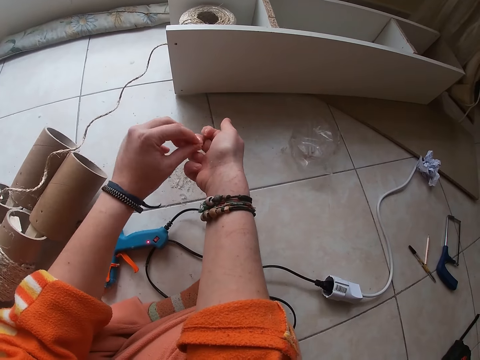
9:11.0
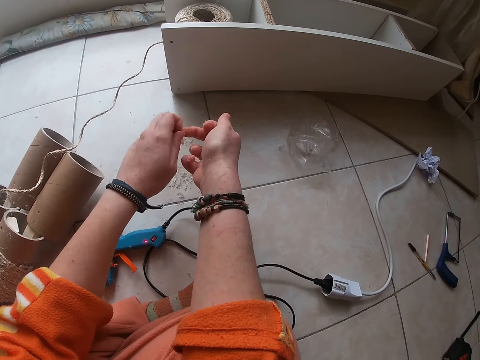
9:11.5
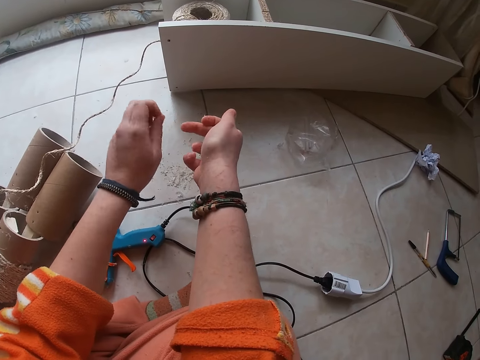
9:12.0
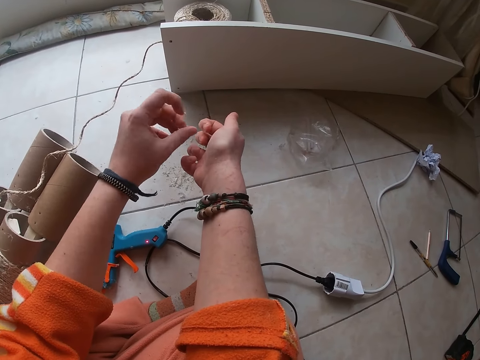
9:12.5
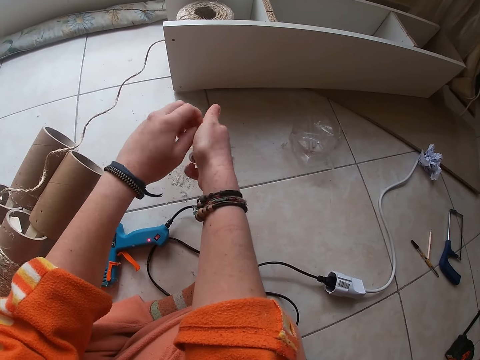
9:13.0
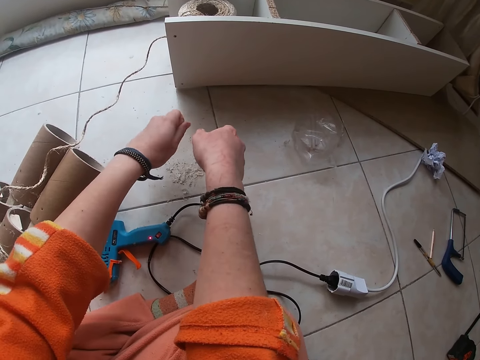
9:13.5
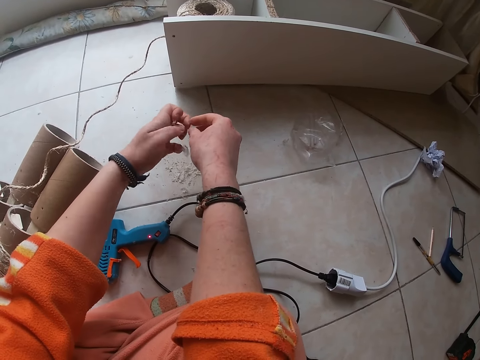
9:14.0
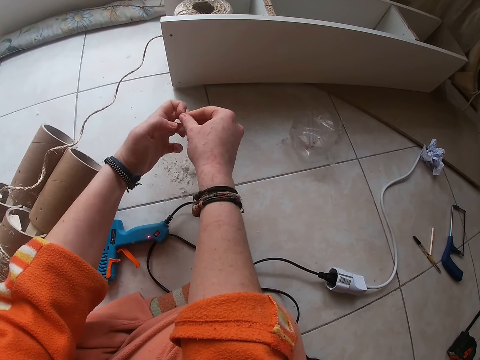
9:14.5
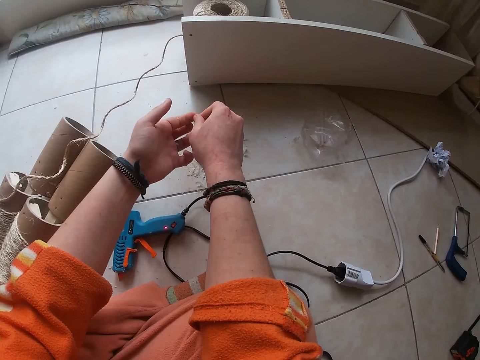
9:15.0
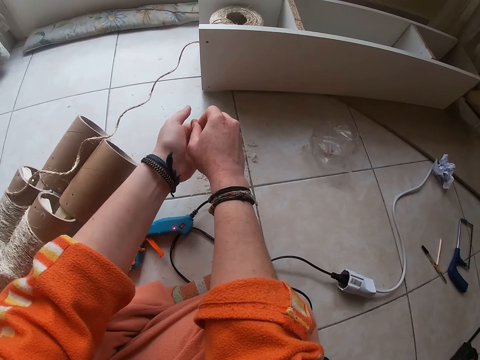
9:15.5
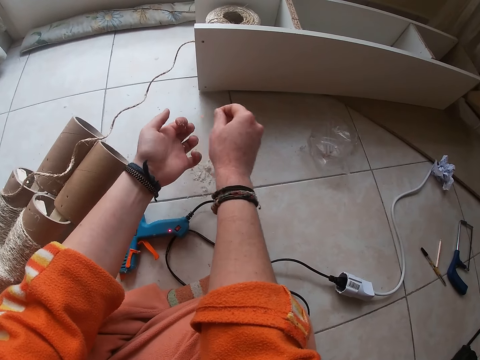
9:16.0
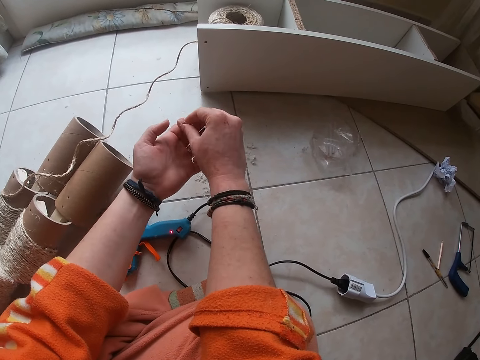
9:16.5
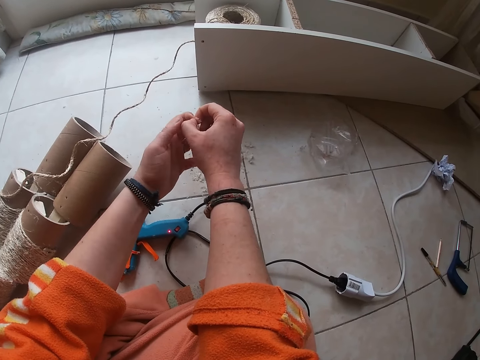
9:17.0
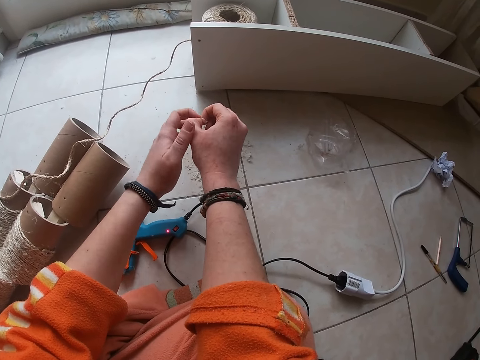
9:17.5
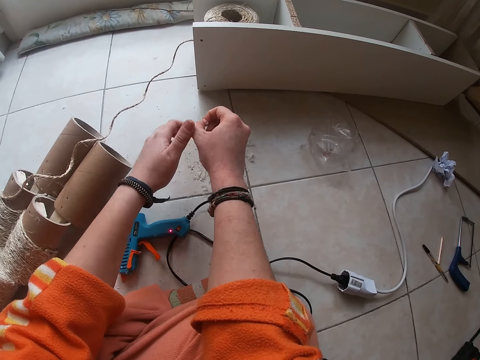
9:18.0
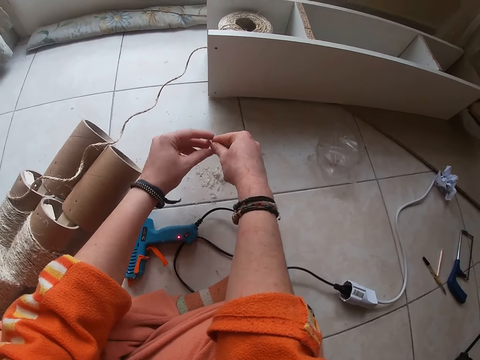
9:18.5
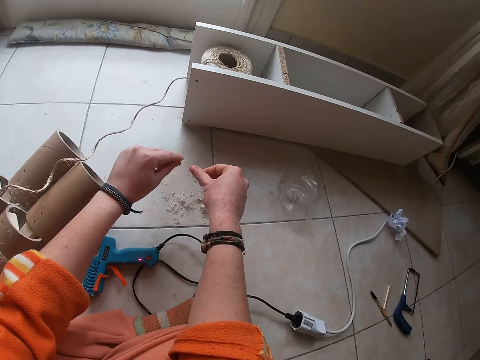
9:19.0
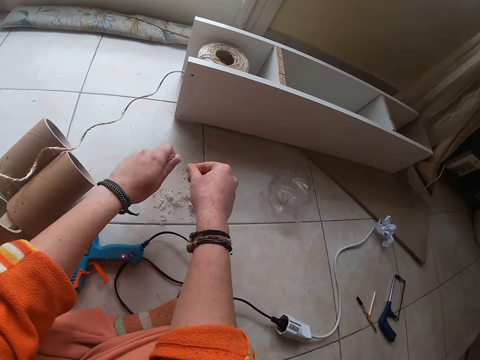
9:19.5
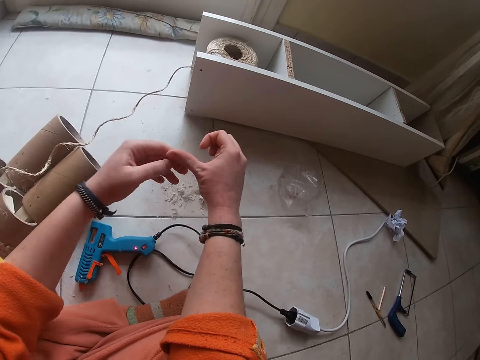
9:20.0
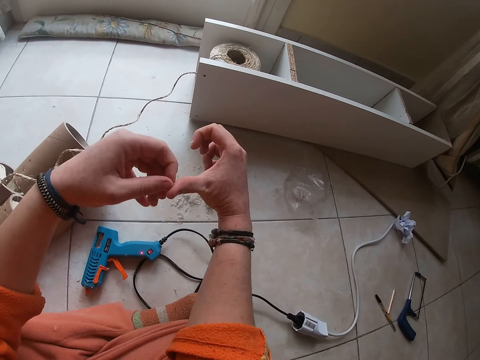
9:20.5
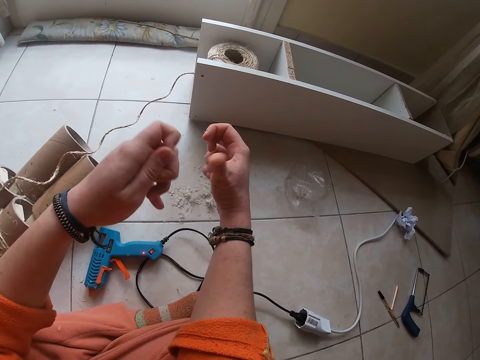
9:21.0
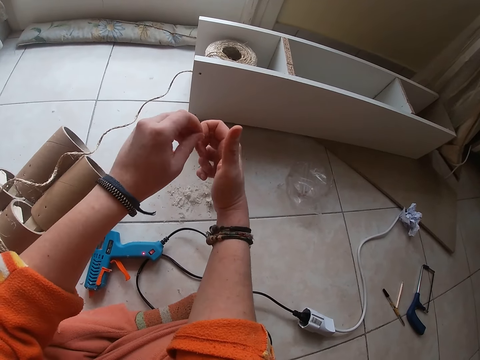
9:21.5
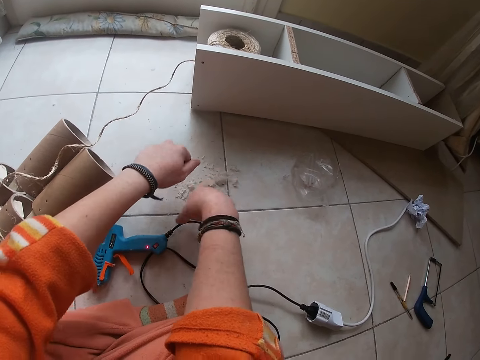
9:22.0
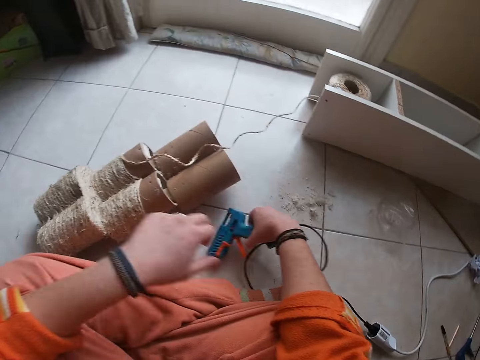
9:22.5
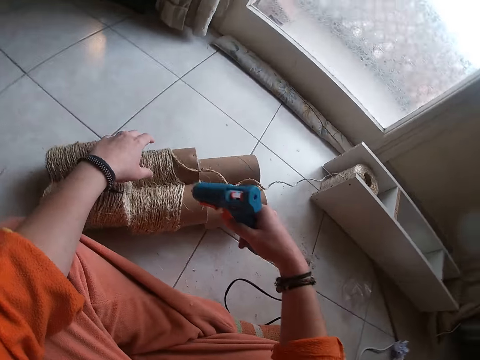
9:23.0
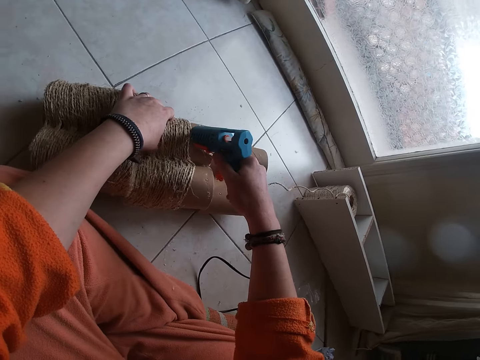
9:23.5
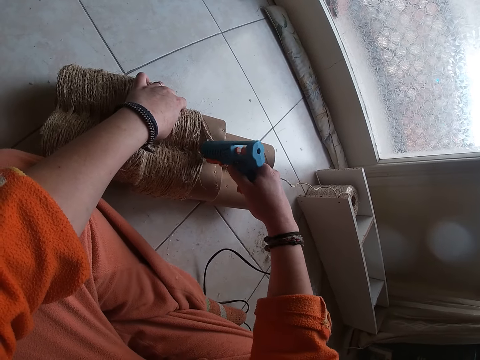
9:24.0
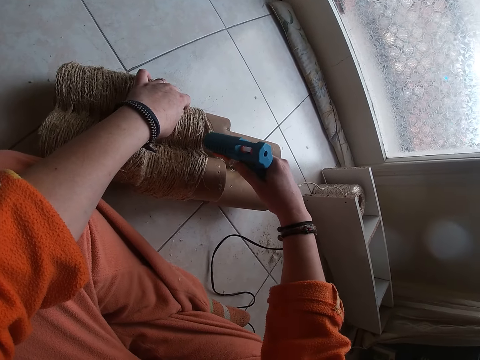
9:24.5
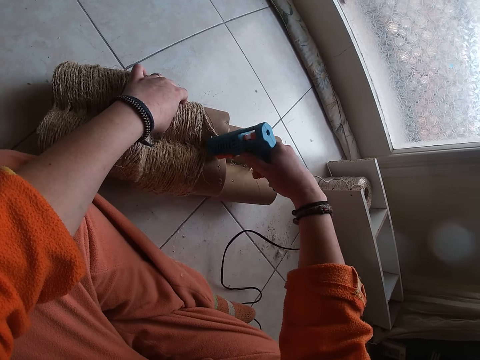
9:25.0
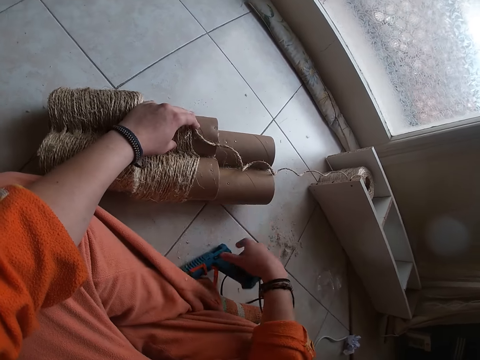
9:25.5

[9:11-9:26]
The camera wearer peels glue off her left hand with her right hand. She peels glue off her right hand with her left hand. She picks up a glue gun from the floor with her right hand. She holds a rolled carton on the floor with her left hand. She applies glue on the carton from the glue gun in her right hand.

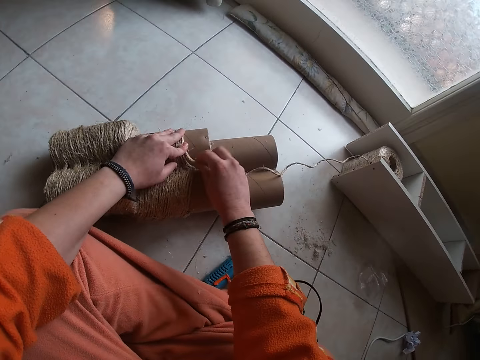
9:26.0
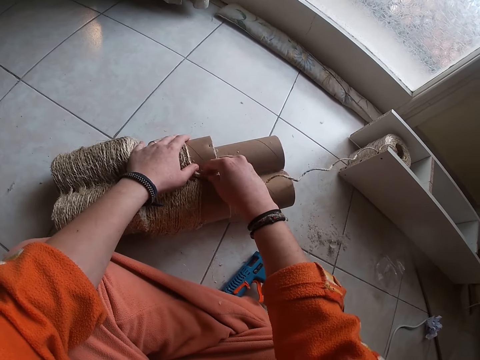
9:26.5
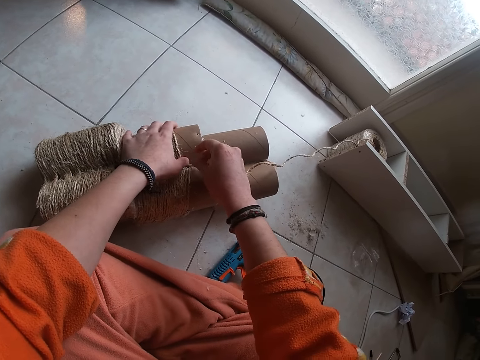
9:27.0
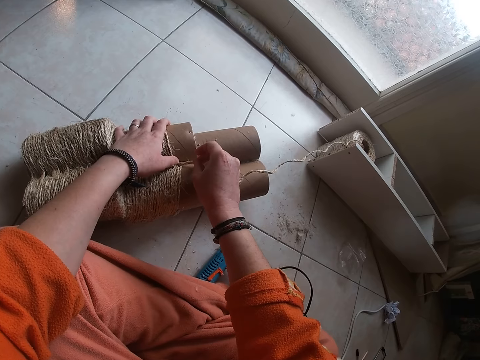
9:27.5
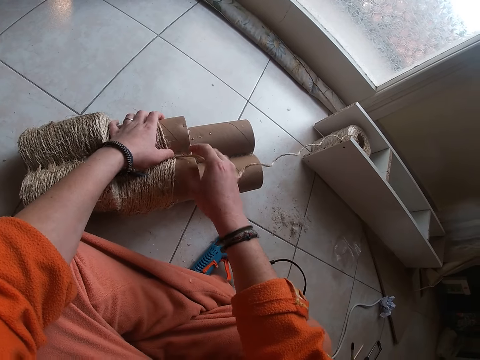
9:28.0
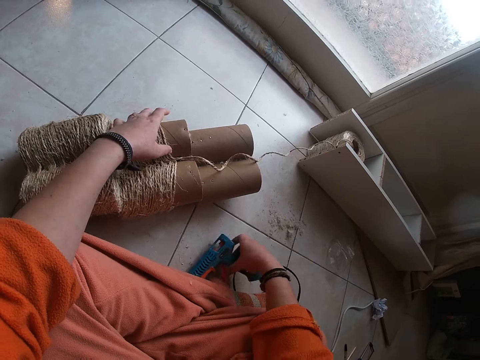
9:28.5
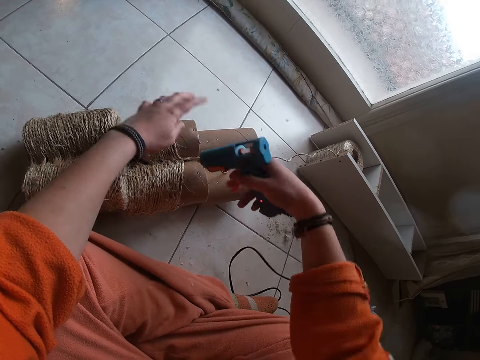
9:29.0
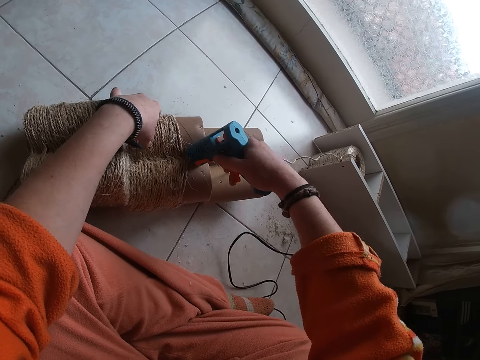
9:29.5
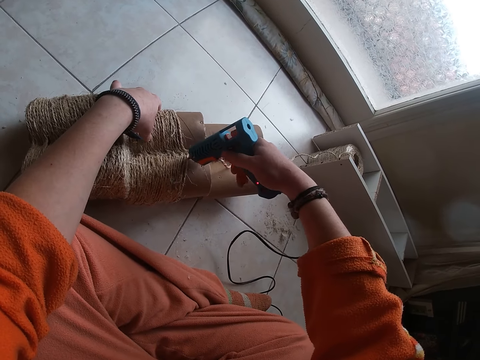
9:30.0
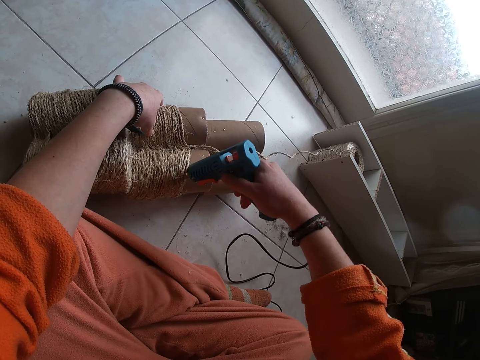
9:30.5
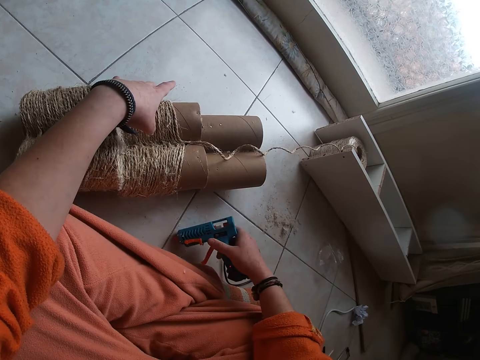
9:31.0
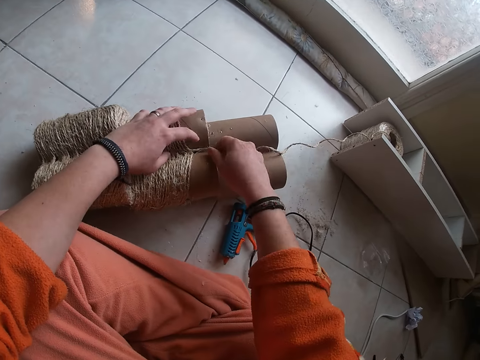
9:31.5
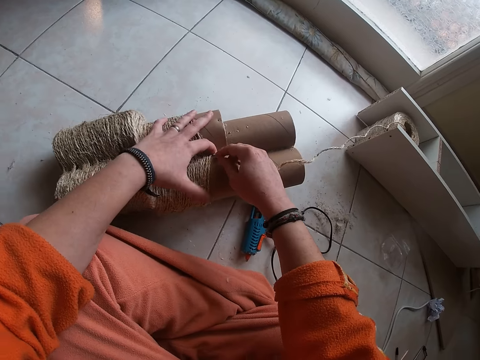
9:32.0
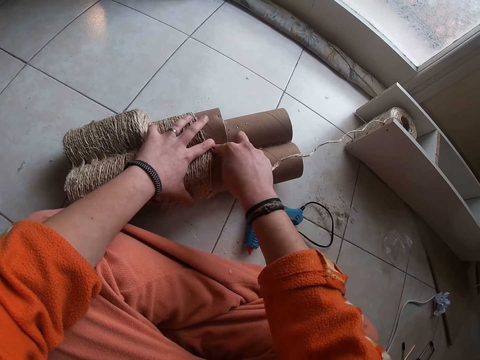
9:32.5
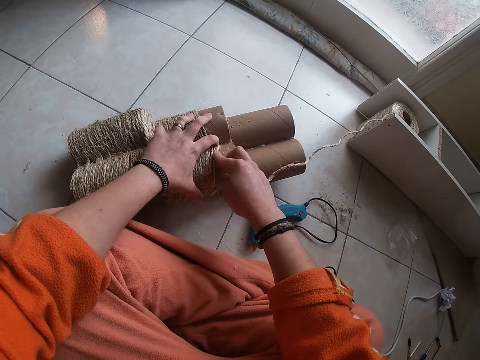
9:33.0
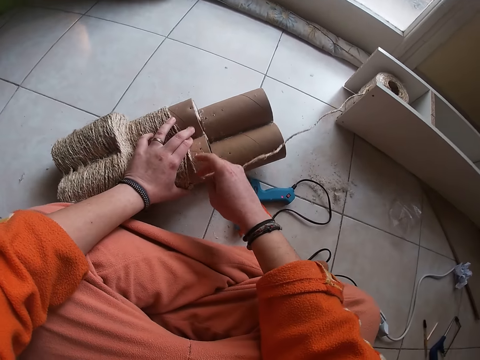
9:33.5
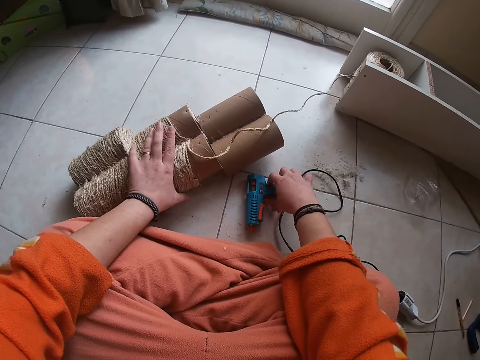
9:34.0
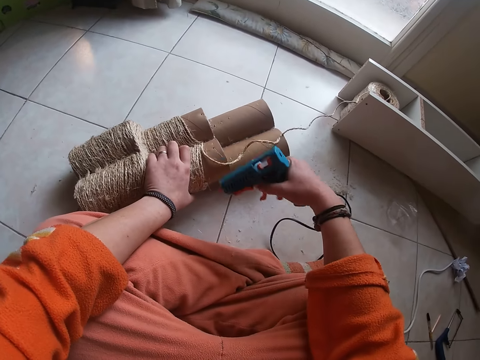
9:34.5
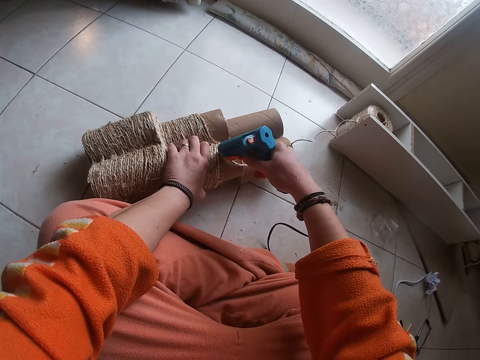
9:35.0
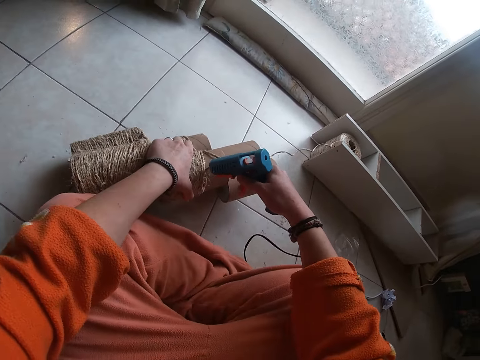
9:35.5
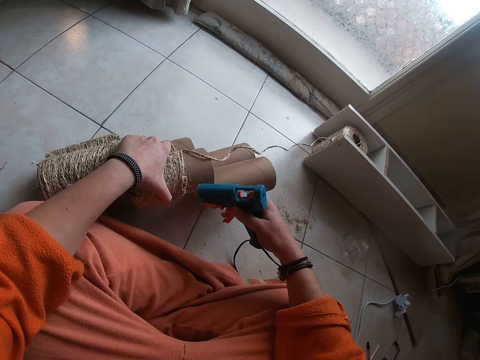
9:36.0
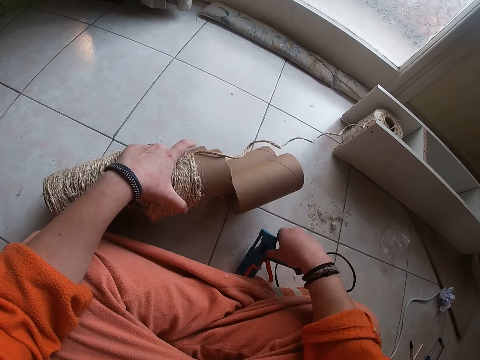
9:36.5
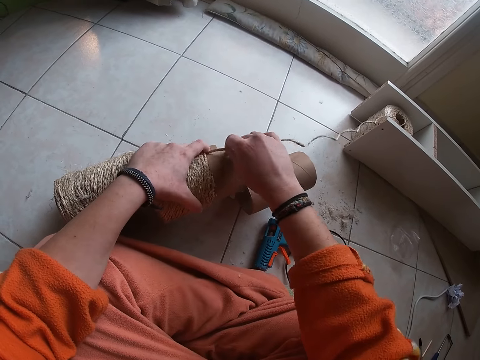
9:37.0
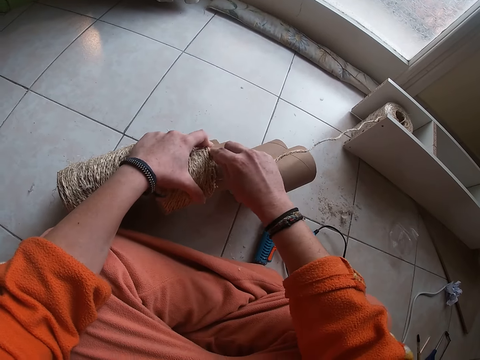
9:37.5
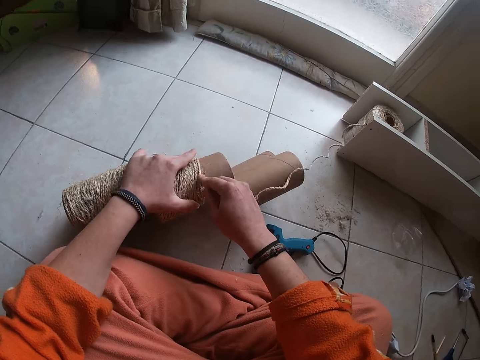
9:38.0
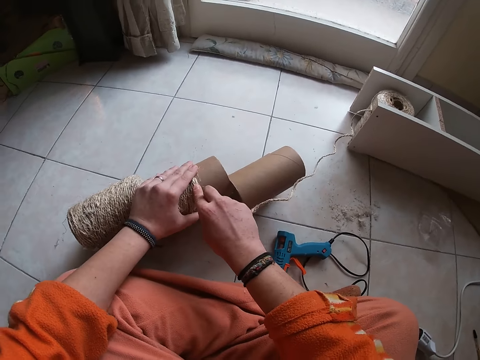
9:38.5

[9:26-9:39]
The camera wearer places the glue gun in her right hand on the floor. She attaches yarn to the rolled carton with both her hands. She rotates the string on the cylinder. She picks up the glue gun from the floor with her right hand. She applies glue on the carton from the glue gun in her right hand. She places the glue gun in her right hand on the floor. She attaches the yarn to the rolled carton with both her hands. She picks up the glue gun from the floor with her right hand. She applies glue on the carton from the glue gun in her right hand. She places the glue gun in her right hand on the floor. She attaches the yarn to the rolled carton with both her hands.
